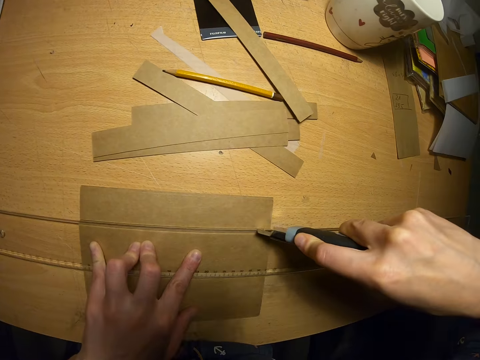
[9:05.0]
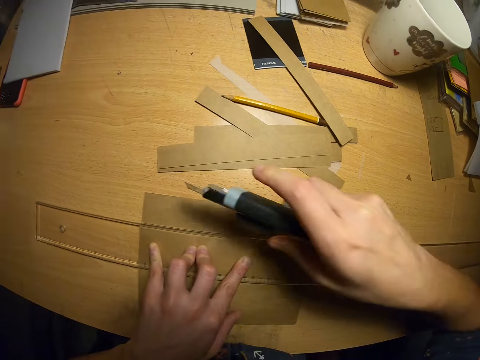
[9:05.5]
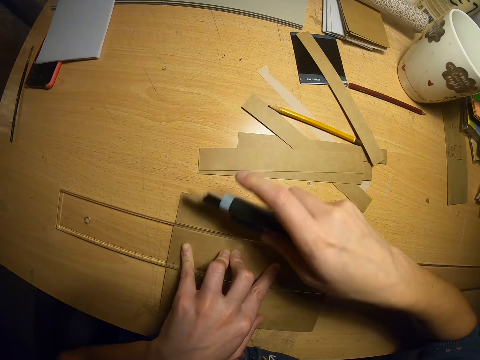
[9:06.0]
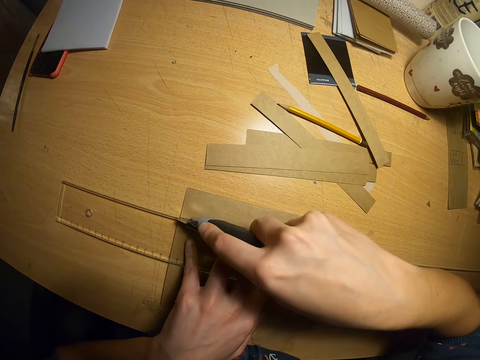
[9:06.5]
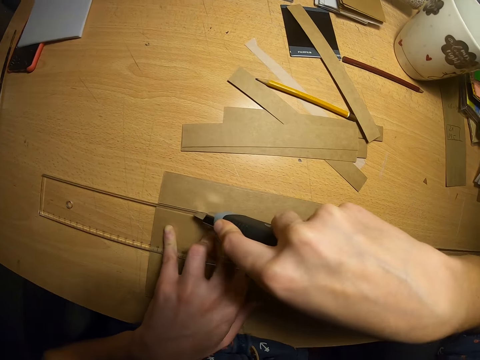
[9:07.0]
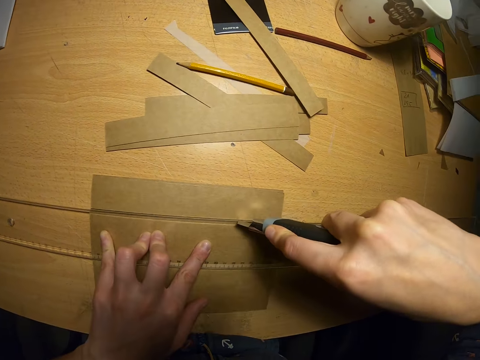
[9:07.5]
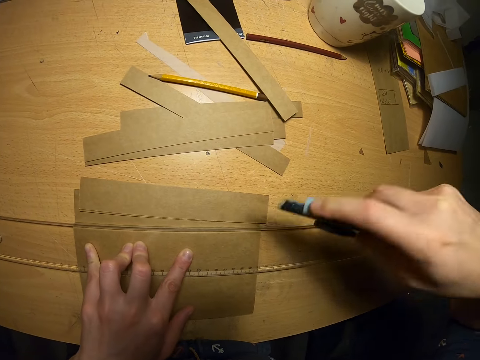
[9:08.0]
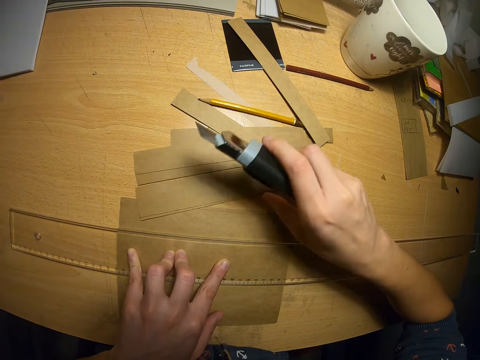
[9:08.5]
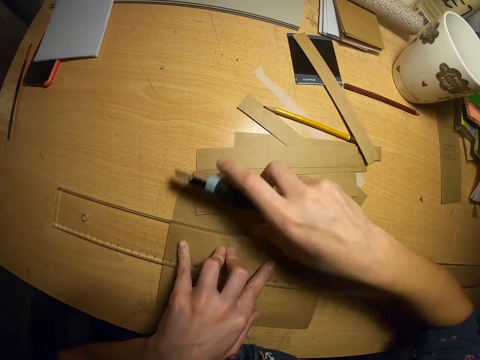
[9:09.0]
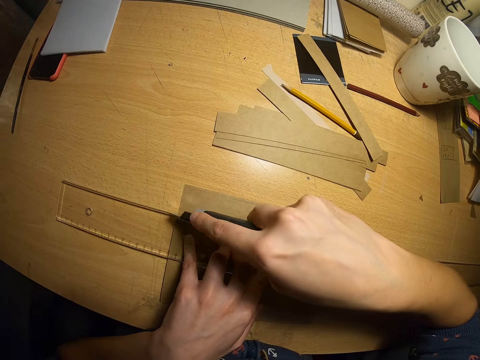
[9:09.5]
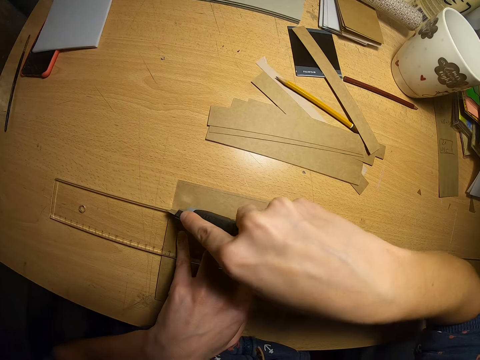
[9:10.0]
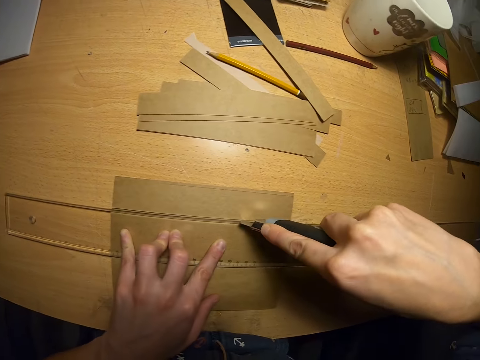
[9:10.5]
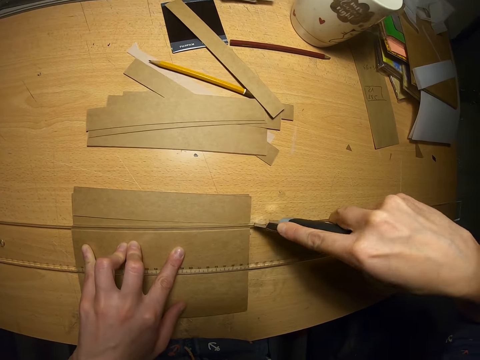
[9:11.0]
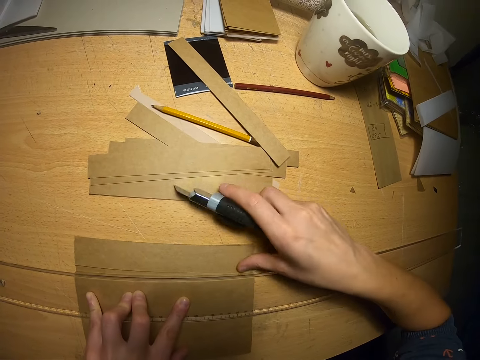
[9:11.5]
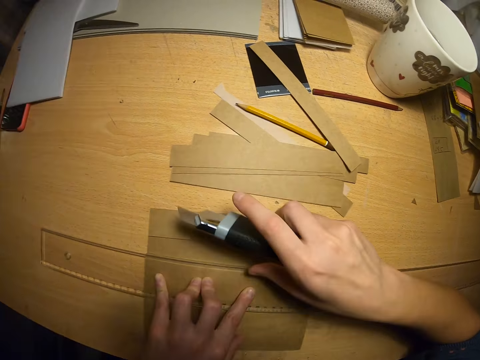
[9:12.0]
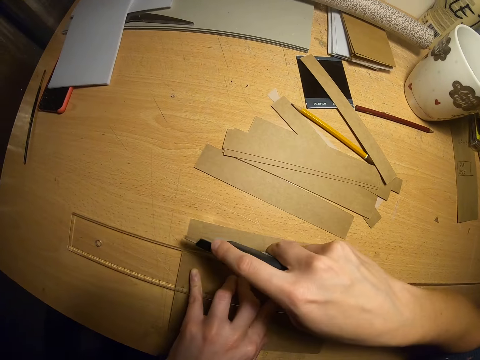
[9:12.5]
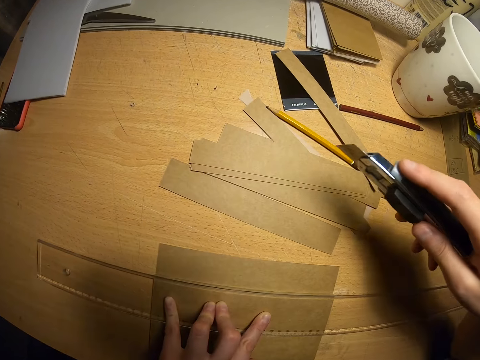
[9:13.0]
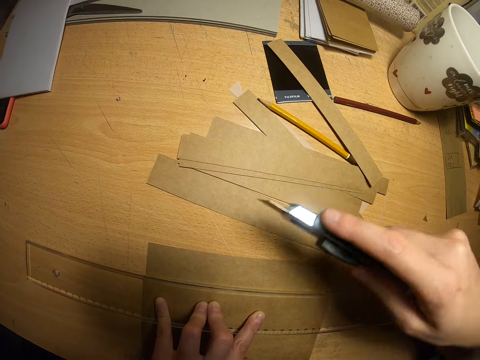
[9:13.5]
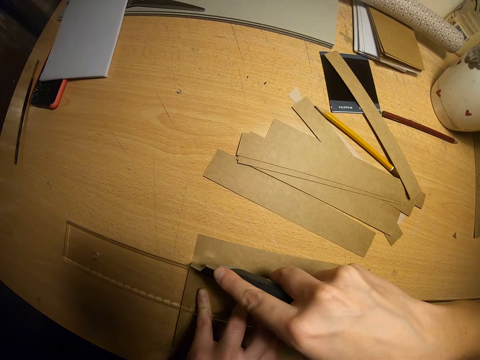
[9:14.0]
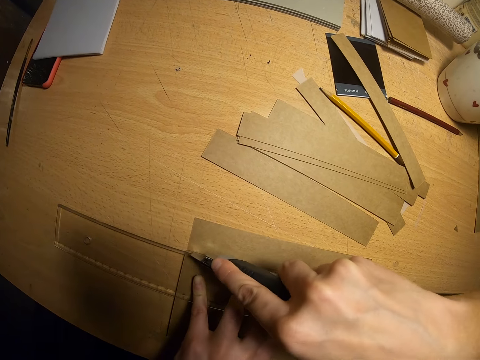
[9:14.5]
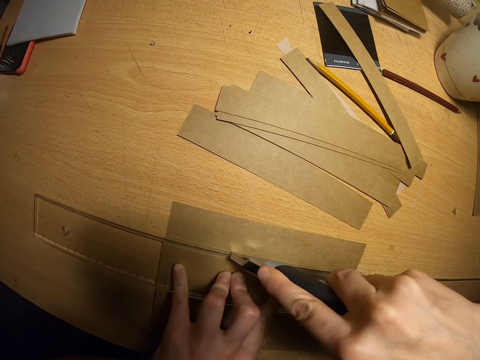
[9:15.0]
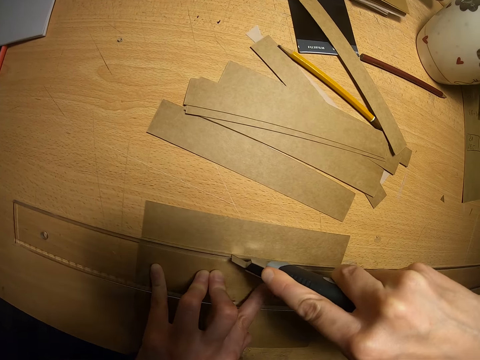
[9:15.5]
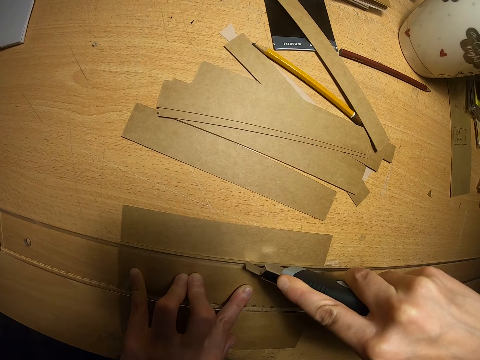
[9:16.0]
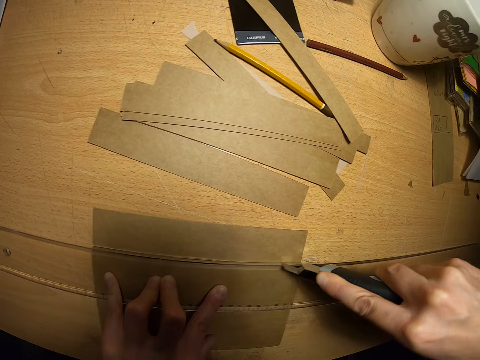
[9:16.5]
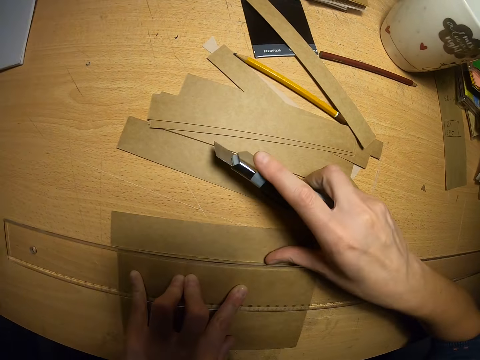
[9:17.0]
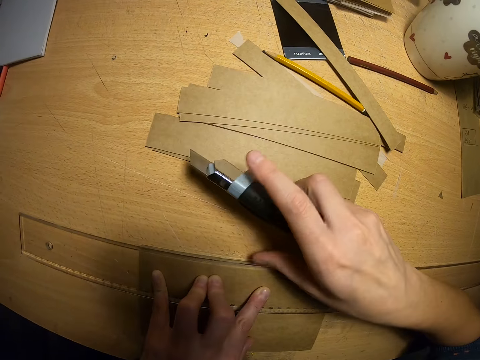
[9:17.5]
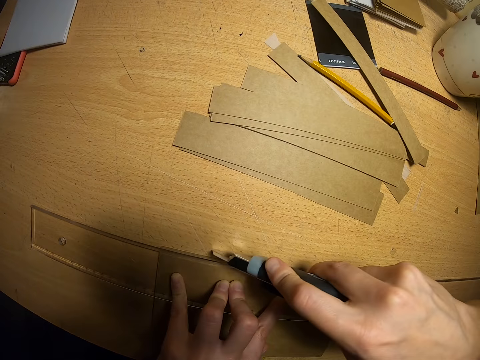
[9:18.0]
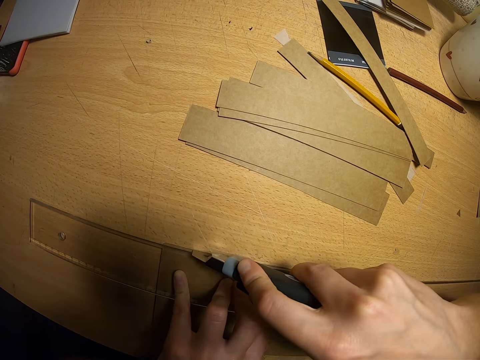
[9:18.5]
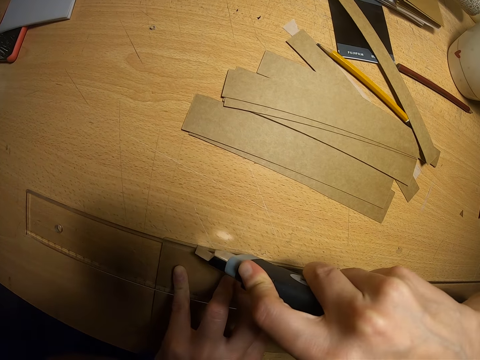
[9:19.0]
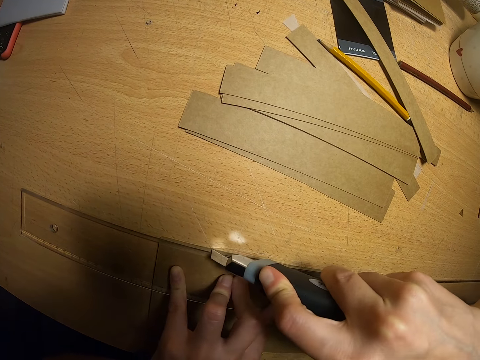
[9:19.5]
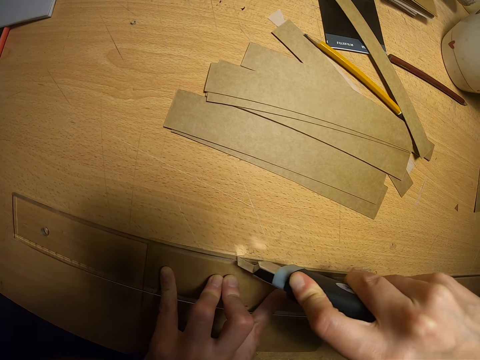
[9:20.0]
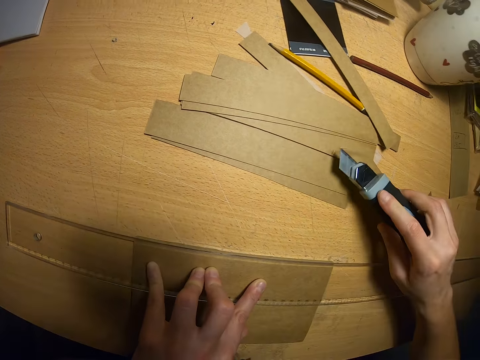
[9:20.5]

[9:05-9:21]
The camera wearer cuts the paper with the knife. They remove the piece of paper. They cut the paper with the knife. They remove the piece of paper. They cut the paper with the knife. They remove the piece of paper. They cut the paper with the knife. They push the papers aside. They cut the pieces of papers with the knife.

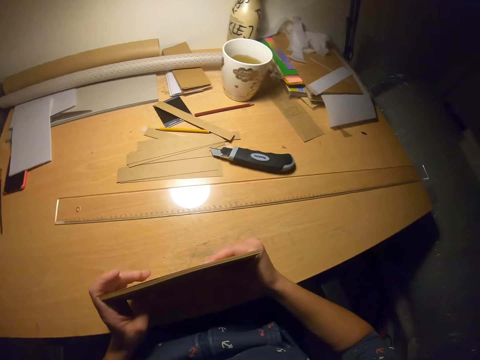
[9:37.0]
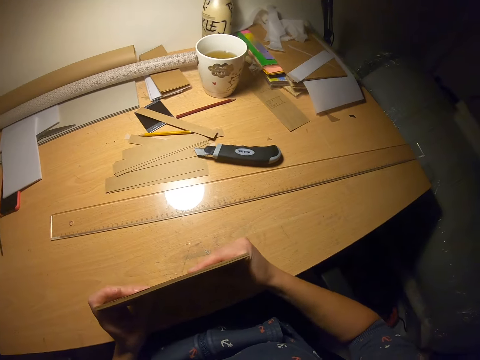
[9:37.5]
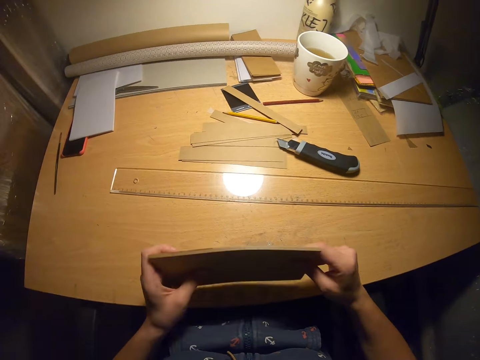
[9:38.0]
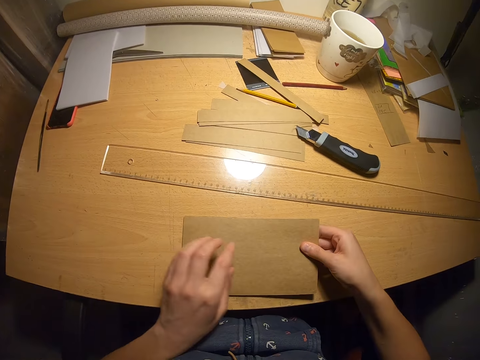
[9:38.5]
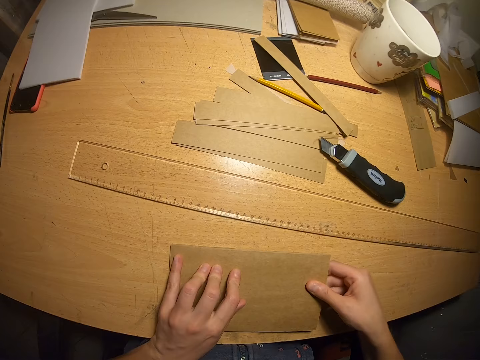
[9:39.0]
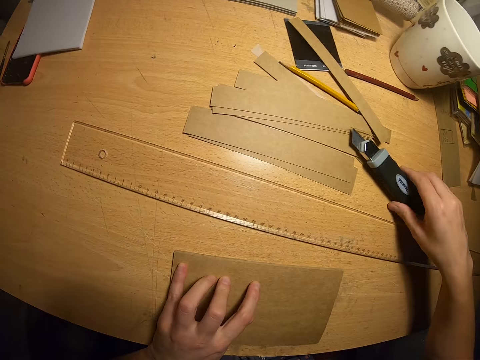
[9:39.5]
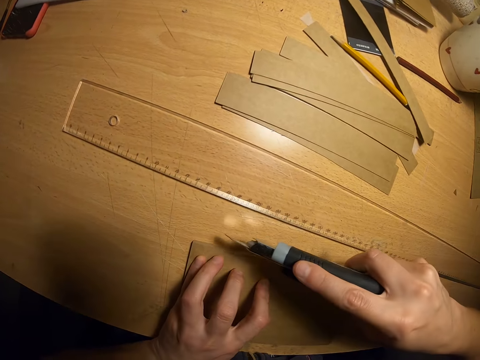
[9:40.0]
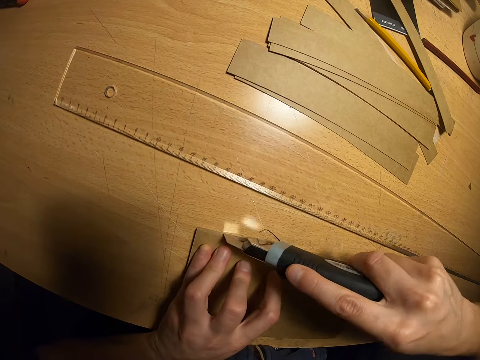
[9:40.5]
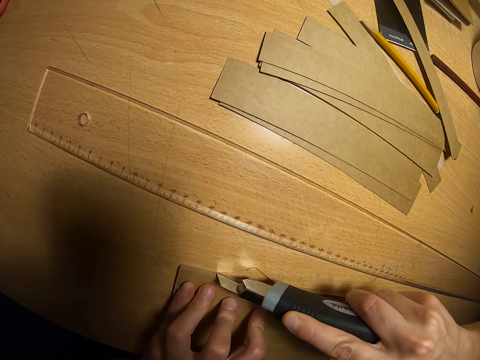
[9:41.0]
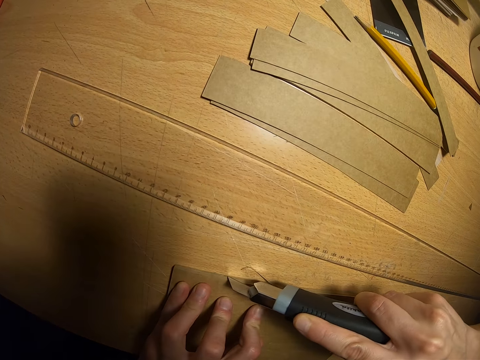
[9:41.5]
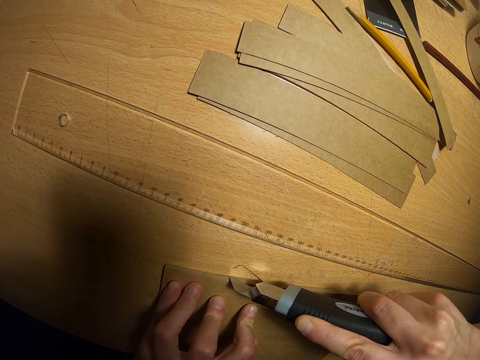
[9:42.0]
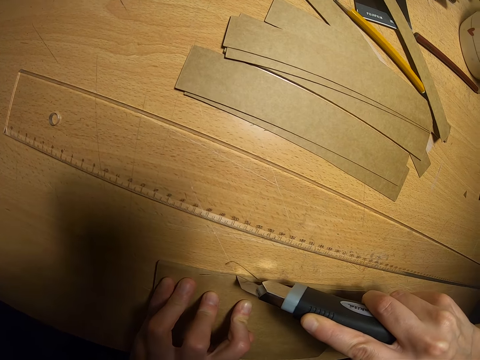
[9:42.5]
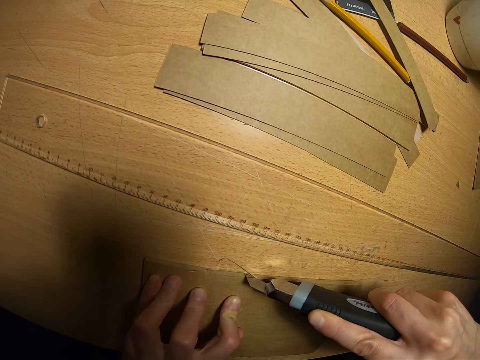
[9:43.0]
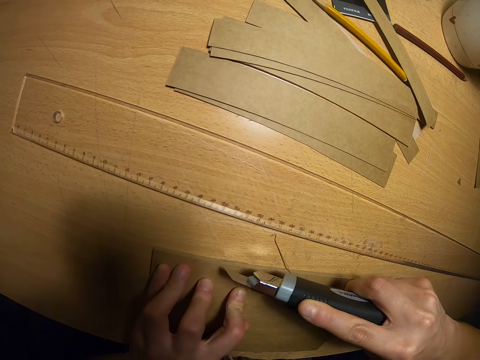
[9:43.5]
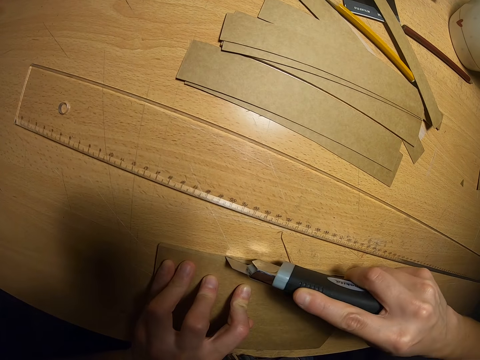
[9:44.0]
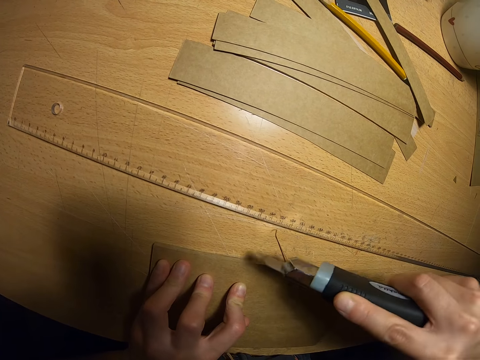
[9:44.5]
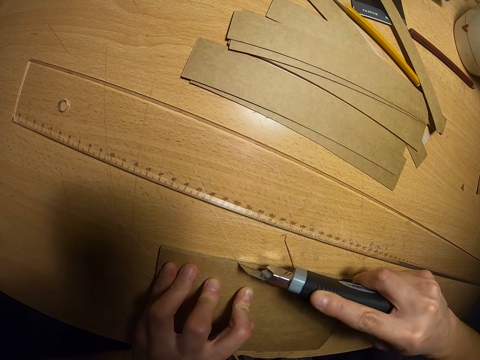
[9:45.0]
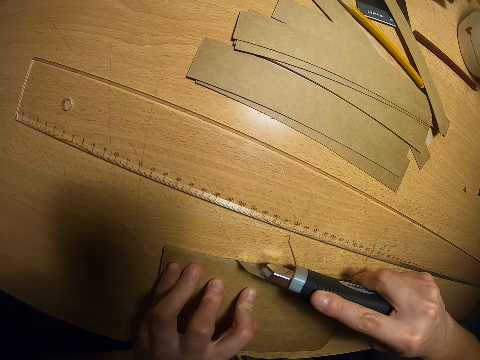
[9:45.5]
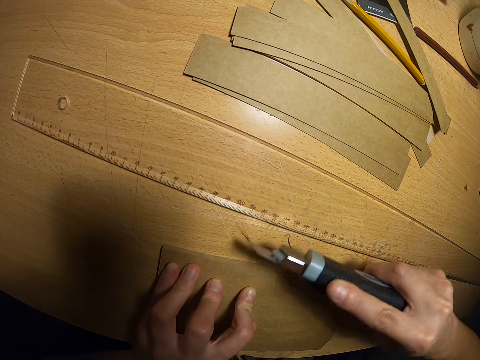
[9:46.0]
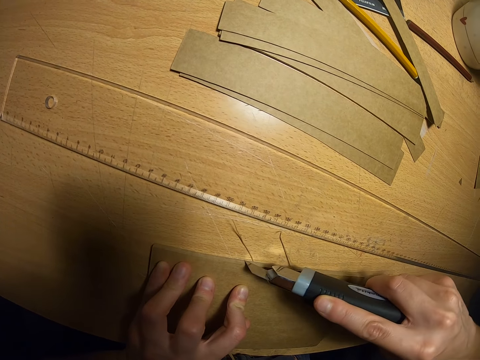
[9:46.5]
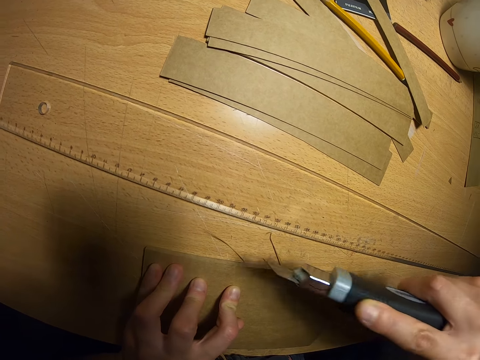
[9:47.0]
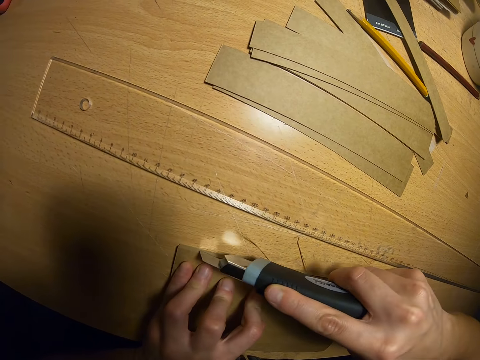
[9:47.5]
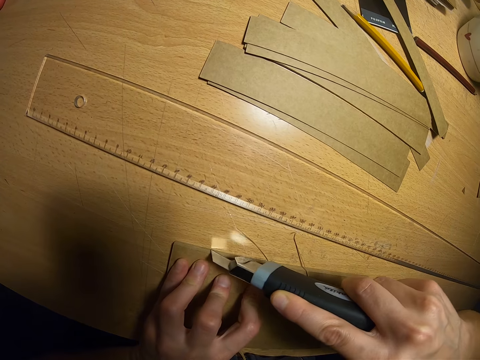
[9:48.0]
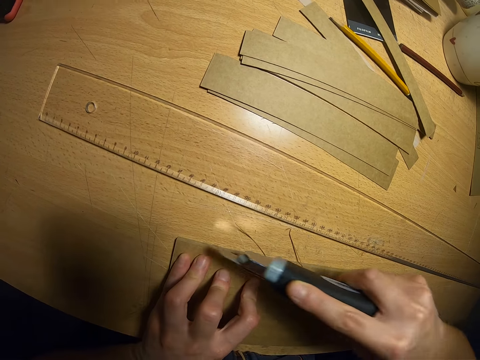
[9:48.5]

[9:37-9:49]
The camera wearer looks at the papers. They pick up a paper cutter from the table. They cut the papers with the paper cutter.
